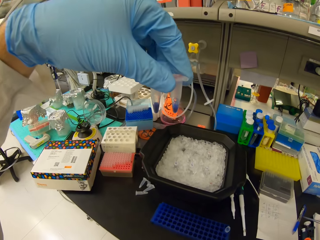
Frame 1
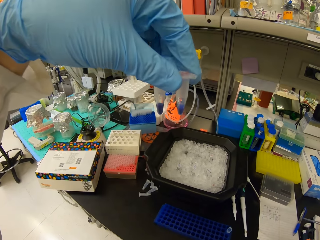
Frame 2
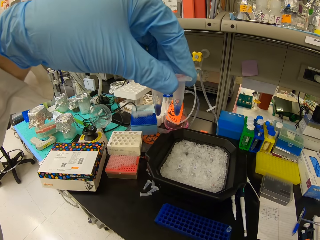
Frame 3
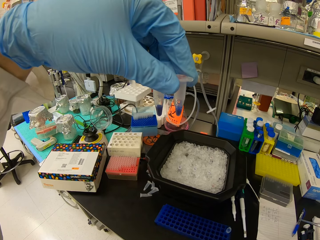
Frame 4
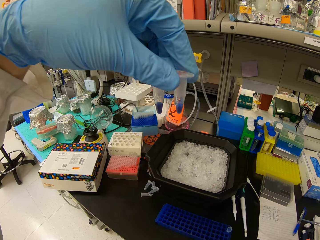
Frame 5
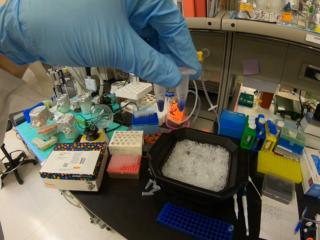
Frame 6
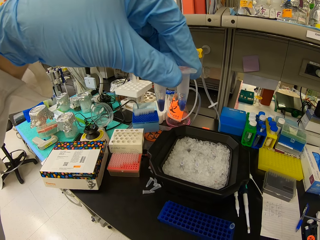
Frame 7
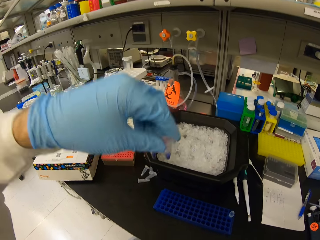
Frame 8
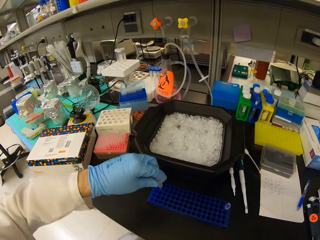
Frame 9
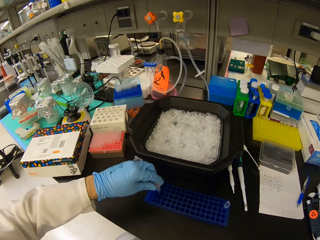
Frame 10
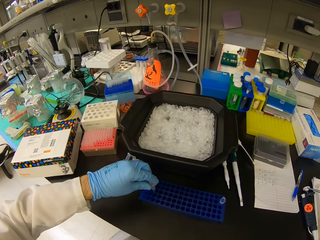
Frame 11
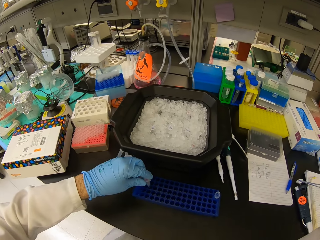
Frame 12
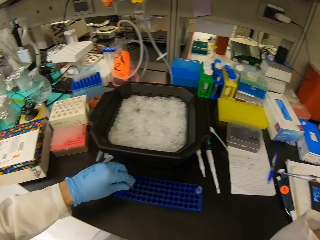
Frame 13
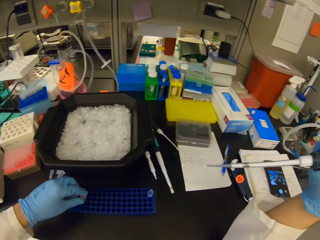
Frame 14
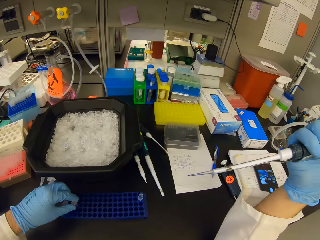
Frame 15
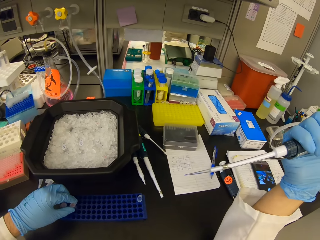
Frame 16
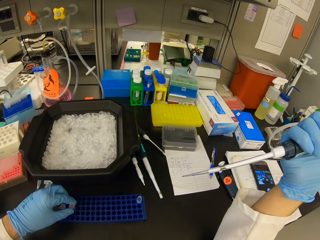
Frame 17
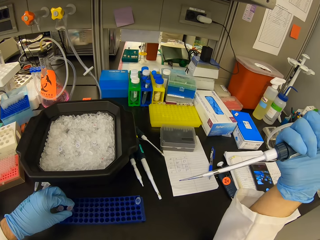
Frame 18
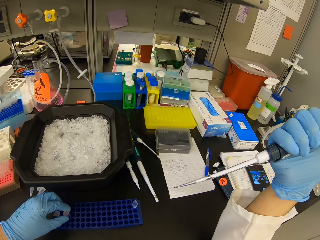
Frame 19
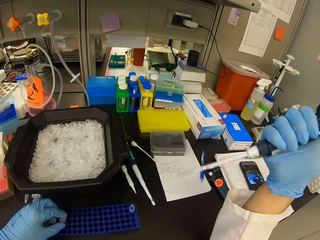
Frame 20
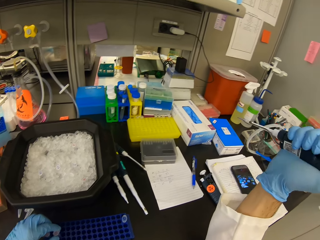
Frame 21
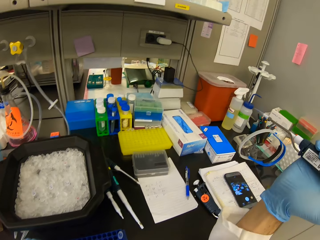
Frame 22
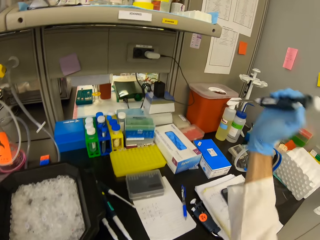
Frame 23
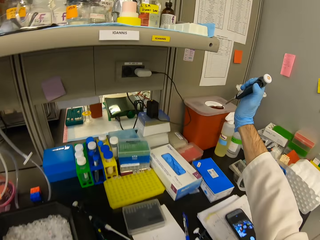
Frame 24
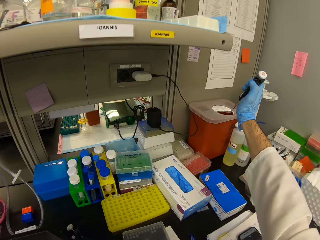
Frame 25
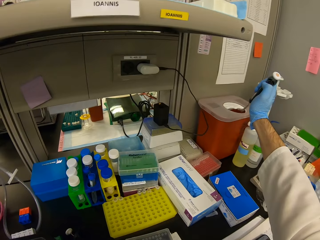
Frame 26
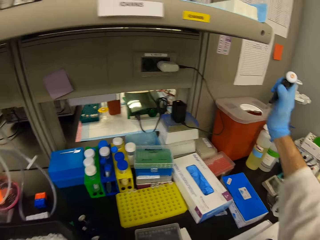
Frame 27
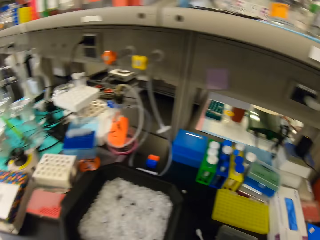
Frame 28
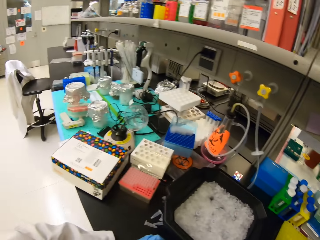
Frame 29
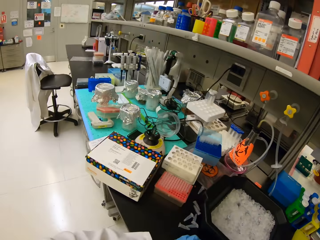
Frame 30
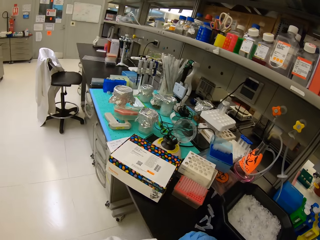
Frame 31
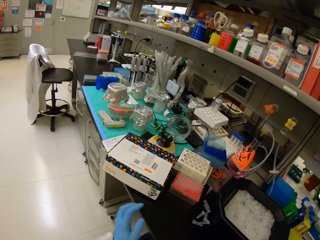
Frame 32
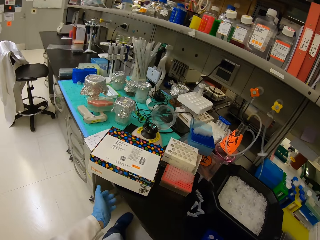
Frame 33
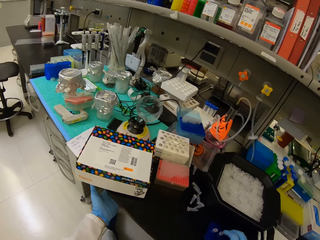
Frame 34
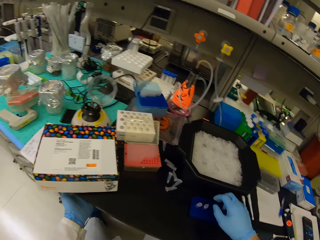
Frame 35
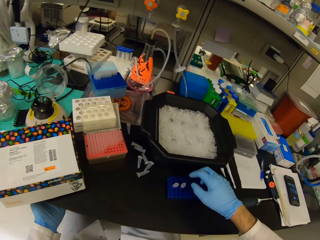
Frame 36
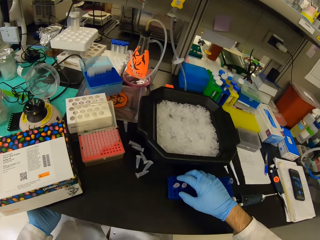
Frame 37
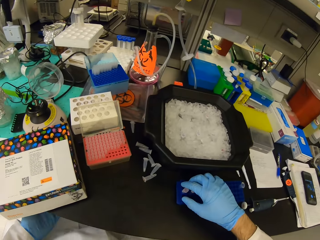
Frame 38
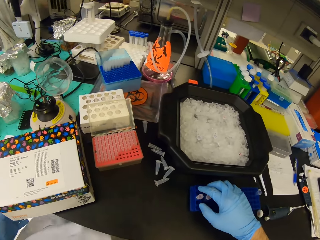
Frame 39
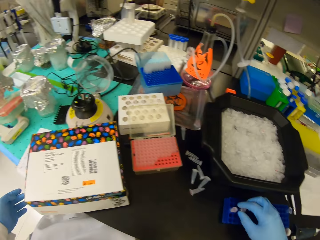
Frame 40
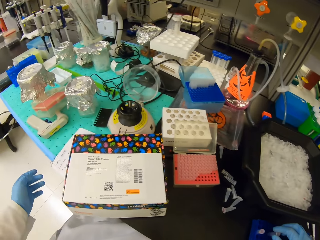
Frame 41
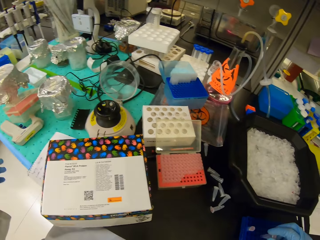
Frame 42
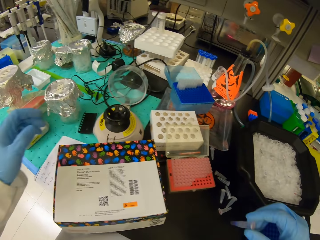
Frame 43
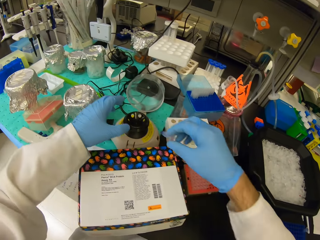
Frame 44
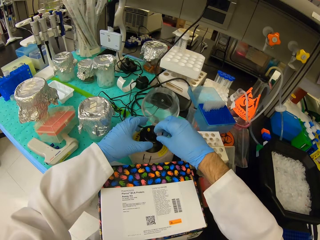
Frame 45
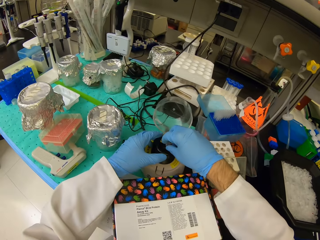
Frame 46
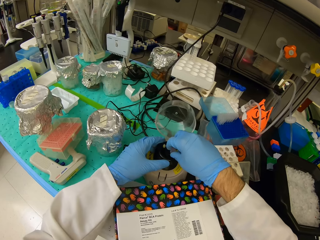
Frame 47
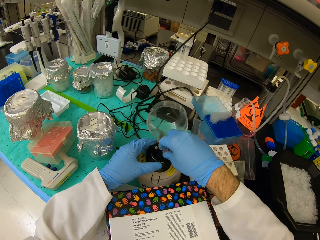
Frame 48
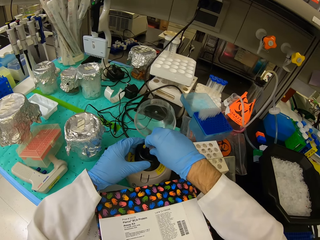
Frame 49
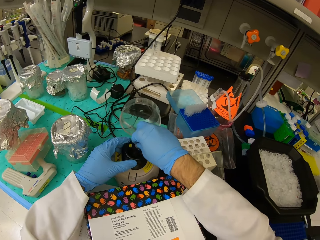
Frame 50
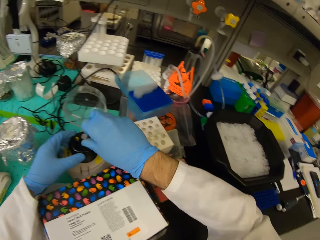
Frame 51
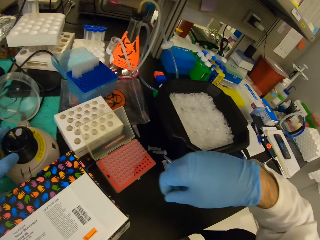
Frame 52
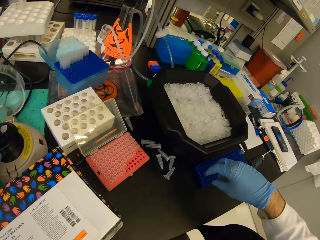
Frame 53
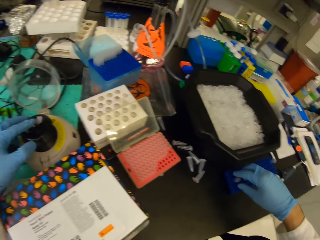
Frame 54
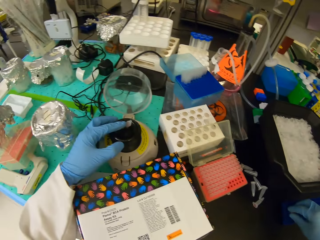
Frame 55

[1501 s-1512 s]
The camera wearer looks at the two eppendorf tubes or test tubes and lifts the two eppendorf tubes. They compare the chemicals in the test tubes. They place the eppendorf tubes in the blue test tube rack. They pour the chemical remains from the syringe in a red plastic bin. They stare around. They place the syringe on the table. They pick a test tube from the blue test tube rack. They place the eppendorf tube on the multi plate shaker.

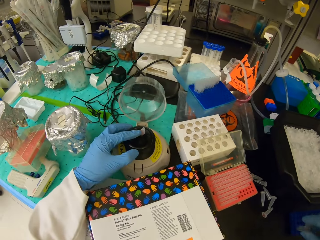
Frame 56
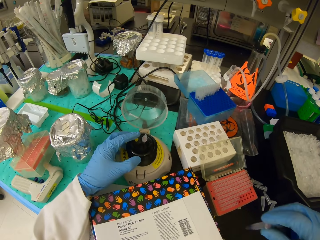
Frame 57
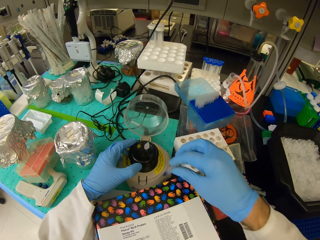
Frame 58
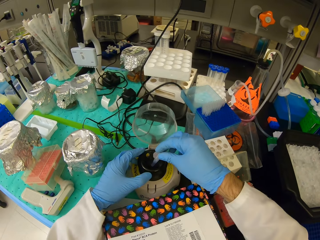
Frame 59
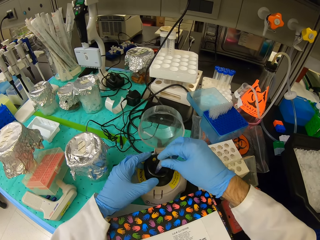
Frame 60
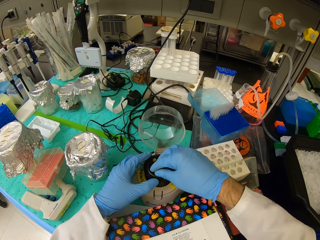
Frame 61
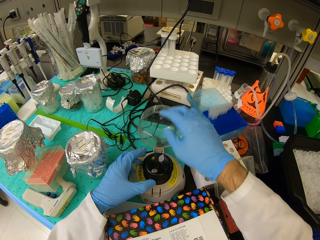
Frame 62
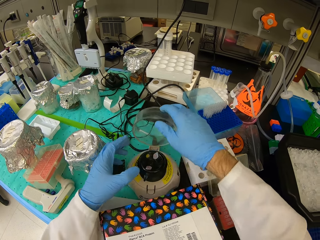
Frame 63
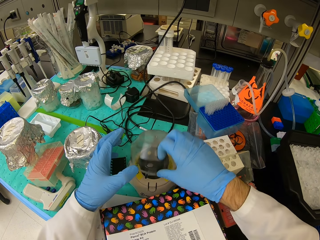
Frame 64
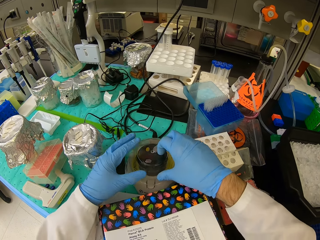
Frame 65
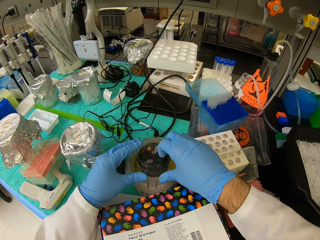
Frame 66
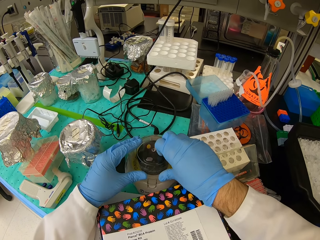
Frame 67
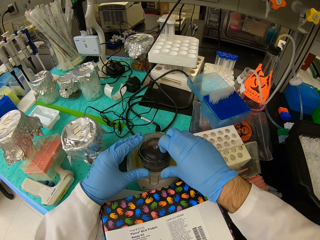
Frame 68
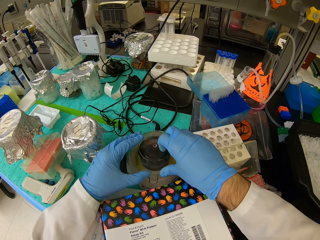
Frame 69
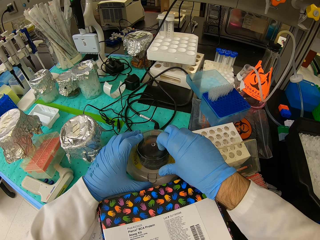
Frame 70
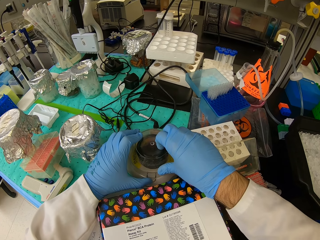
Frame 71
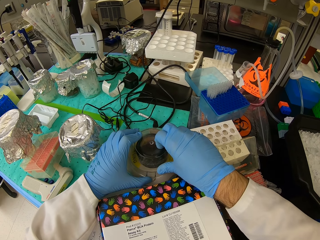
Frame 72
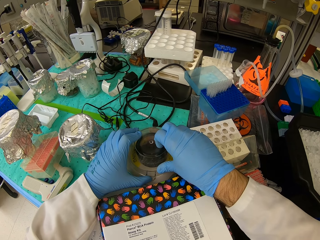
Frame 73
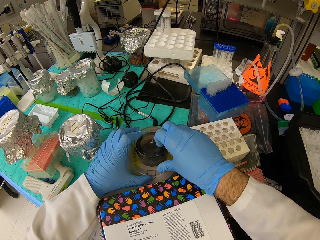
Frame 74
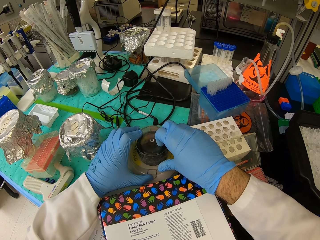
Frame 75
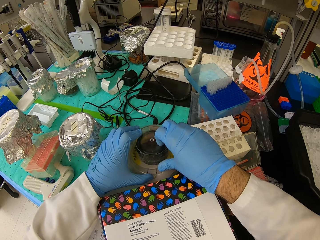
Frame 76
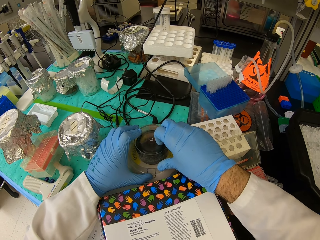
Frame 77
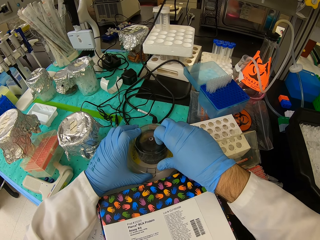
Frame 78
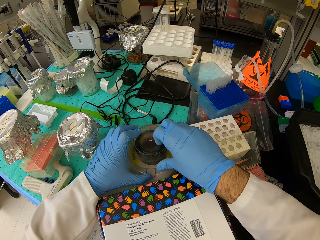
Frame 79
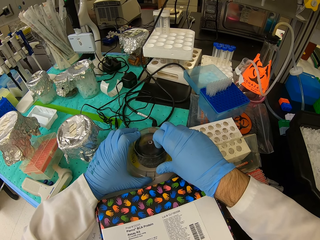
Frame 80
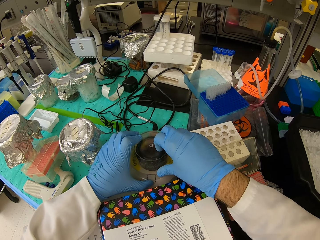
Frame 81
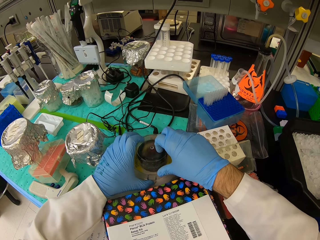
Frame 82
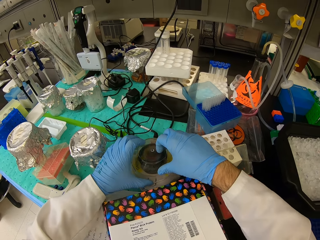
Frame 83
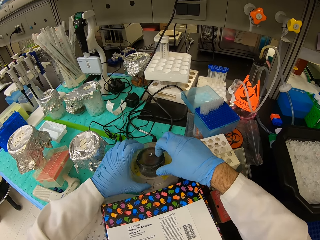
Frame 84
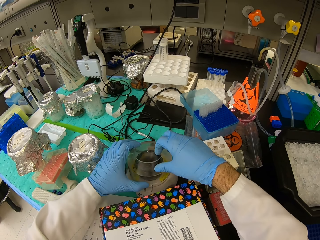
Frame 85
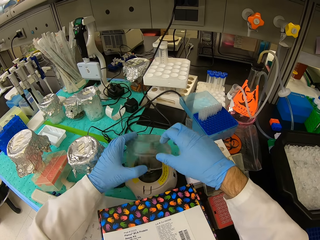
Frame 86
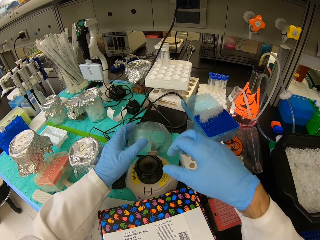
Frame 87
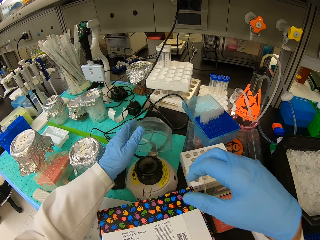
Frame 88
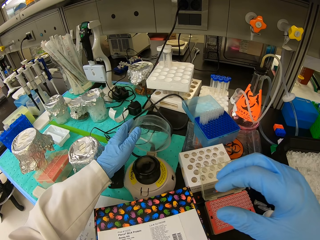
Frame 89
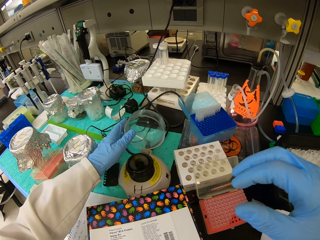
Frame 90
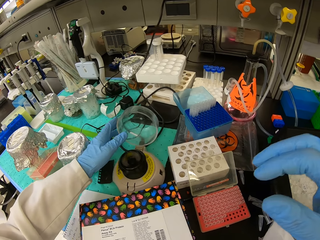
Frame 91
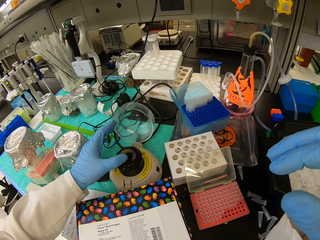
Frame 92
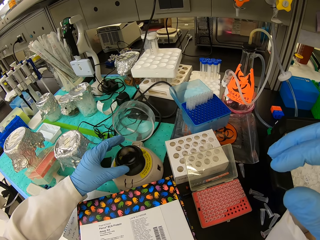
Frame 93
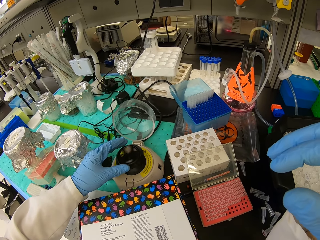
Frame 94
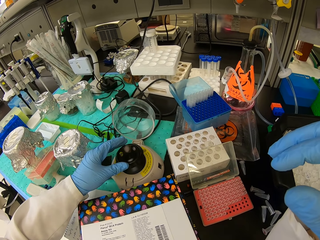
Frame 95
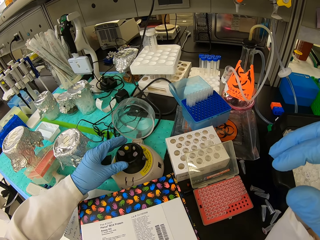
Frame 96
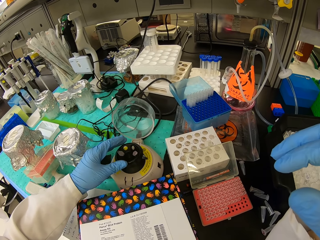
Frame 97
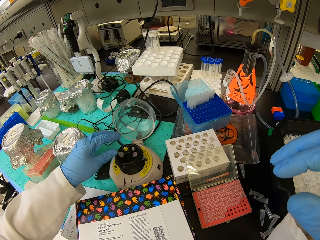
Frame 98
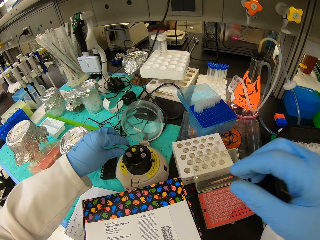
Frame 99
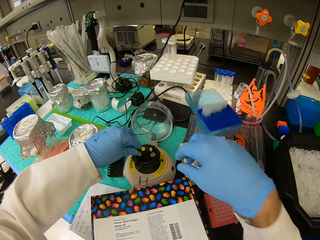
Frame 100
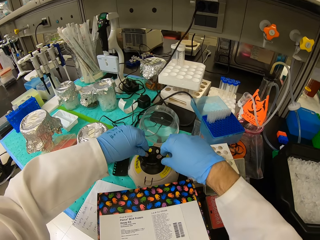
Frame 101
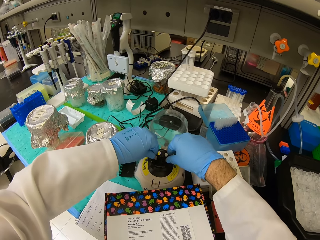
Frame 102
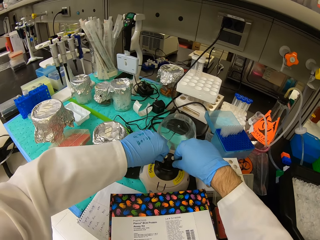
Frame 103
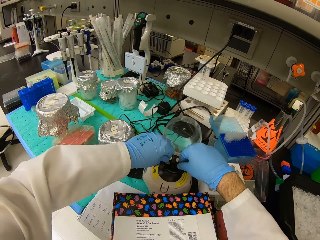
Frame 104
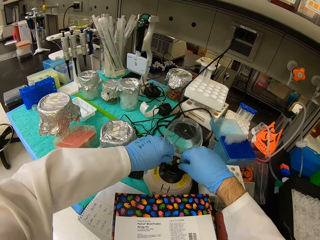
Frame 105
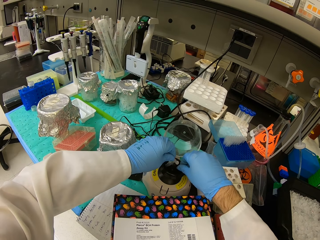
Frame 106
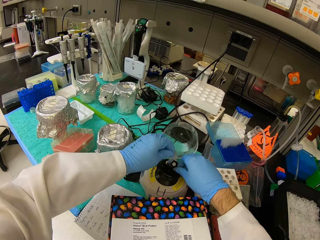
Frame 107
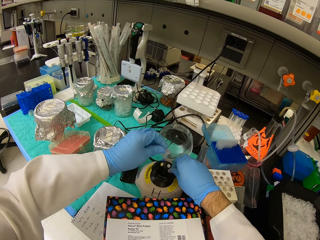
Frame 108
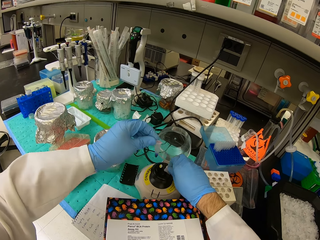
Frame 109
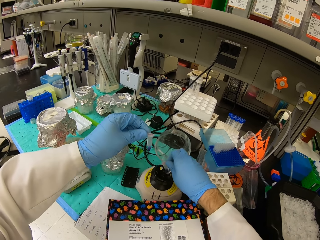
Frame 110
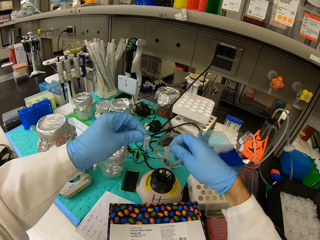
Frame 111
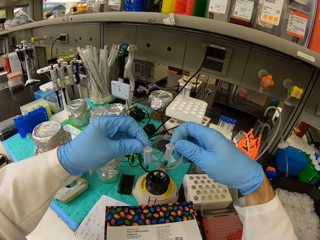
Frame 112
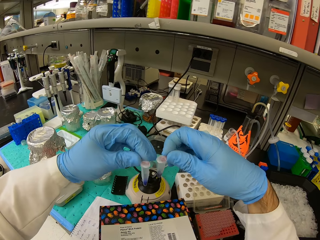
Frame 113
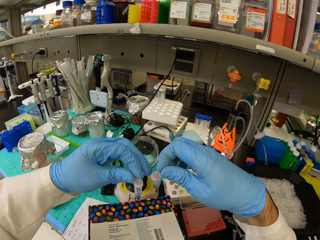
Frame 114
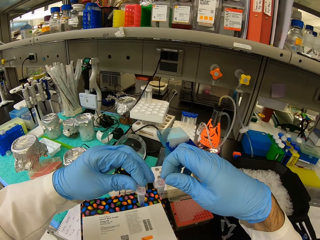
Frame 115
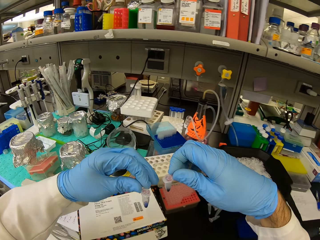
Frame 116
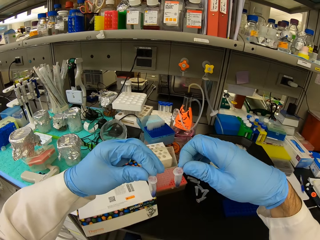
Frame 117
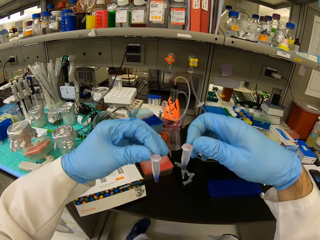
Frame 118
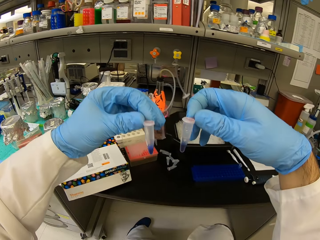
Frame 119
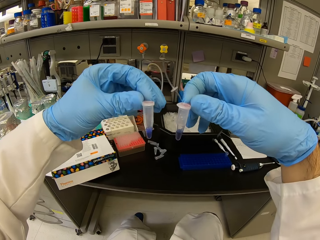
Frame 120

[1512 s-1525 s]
The camera wearer picks another eppendorf tube and places the eppendorf tube on the multi plate shaker or hot plate machine. They close the lid of the hot plate machine. They press the multi plate shaker button. They open the lid of the hot plate machine. They pick the eppendorf tubes or test tubes from the hot plate machine. They look at the eppendorf tubes.
